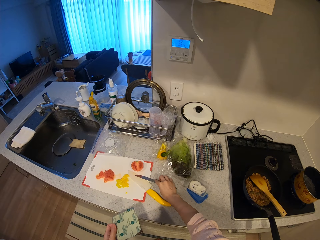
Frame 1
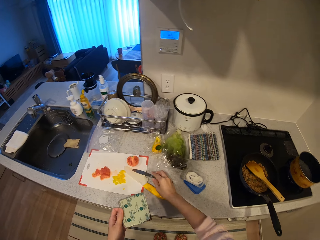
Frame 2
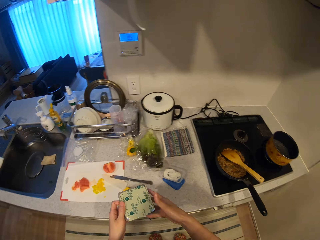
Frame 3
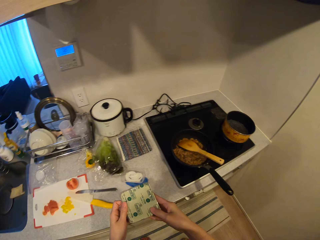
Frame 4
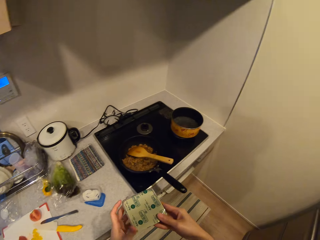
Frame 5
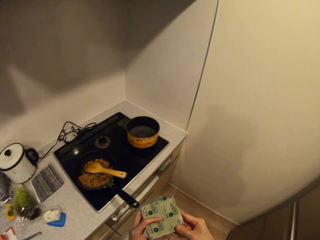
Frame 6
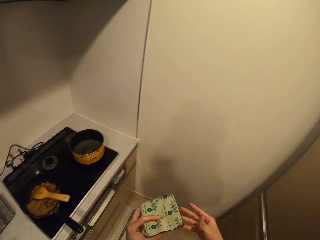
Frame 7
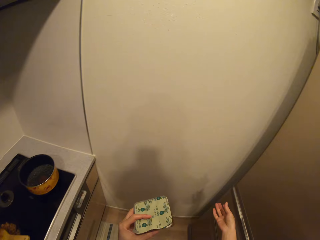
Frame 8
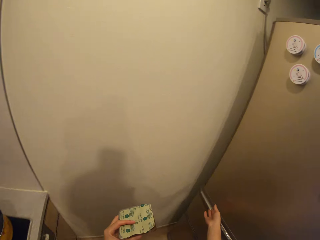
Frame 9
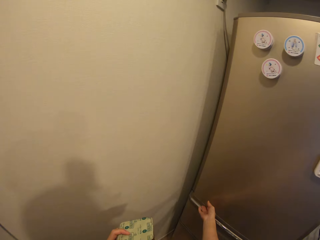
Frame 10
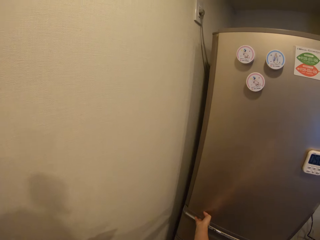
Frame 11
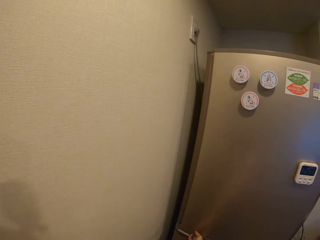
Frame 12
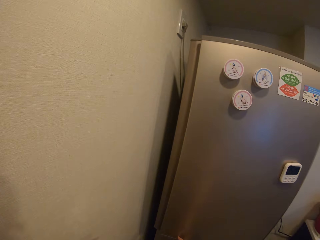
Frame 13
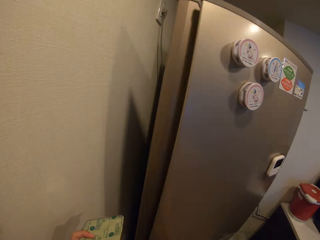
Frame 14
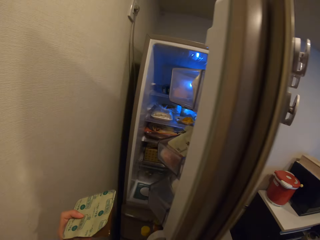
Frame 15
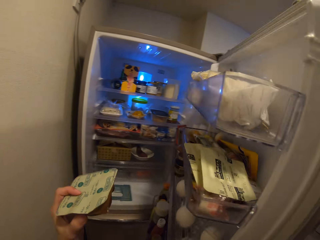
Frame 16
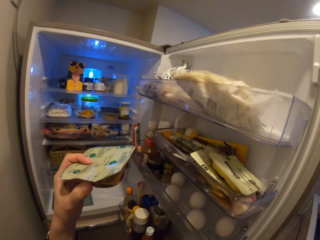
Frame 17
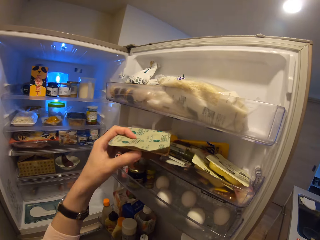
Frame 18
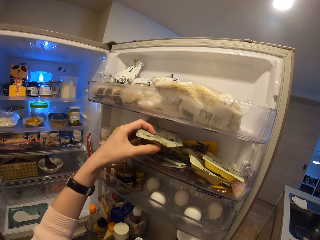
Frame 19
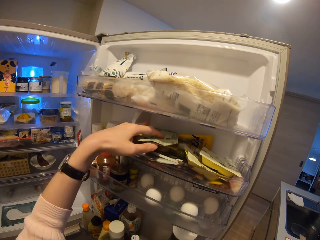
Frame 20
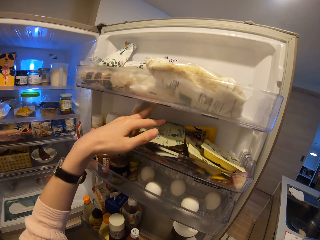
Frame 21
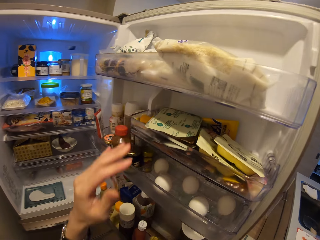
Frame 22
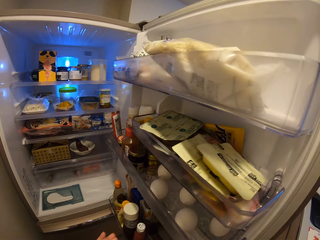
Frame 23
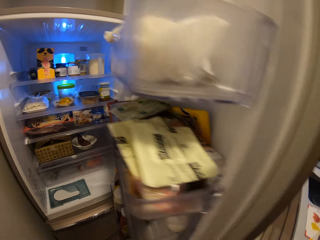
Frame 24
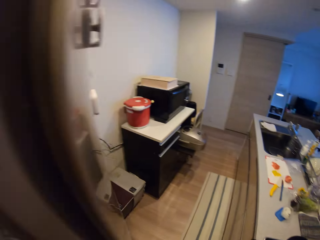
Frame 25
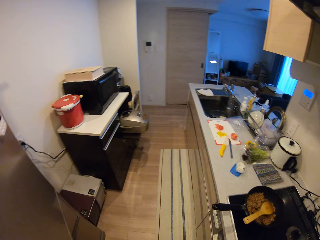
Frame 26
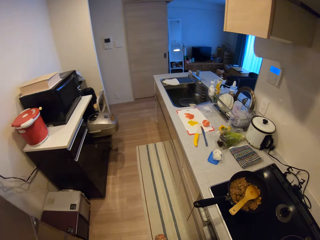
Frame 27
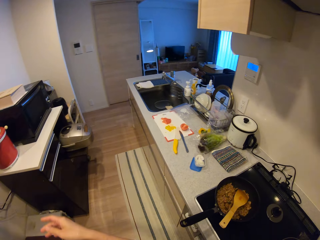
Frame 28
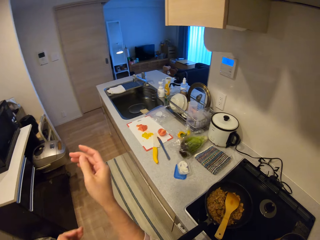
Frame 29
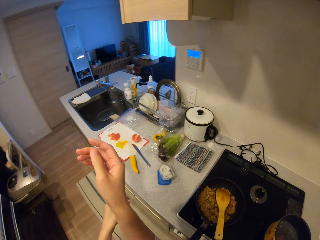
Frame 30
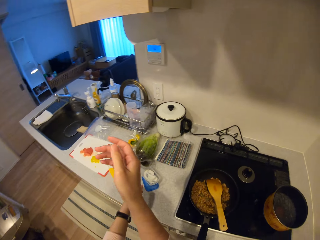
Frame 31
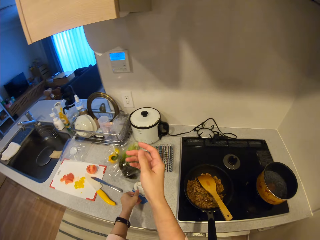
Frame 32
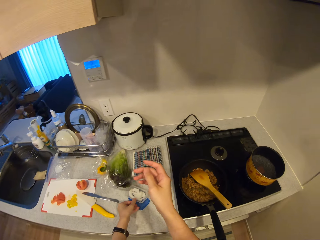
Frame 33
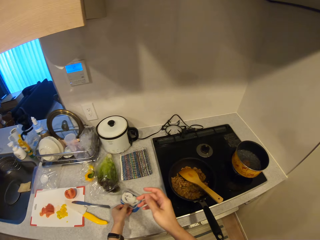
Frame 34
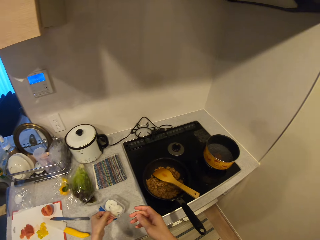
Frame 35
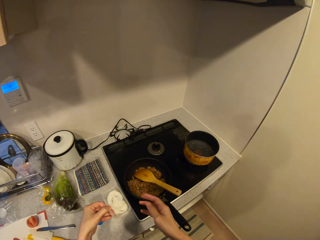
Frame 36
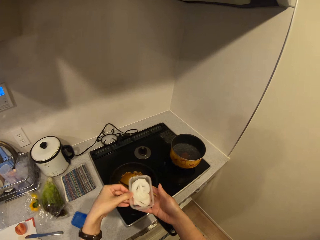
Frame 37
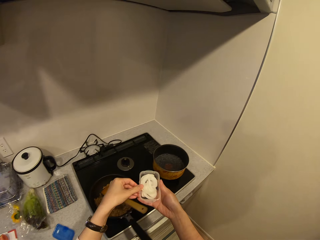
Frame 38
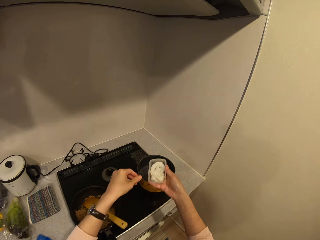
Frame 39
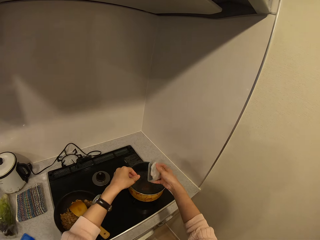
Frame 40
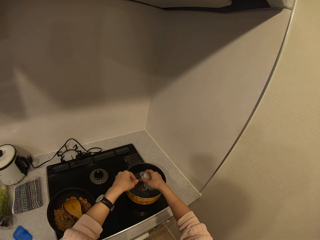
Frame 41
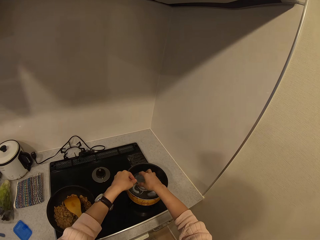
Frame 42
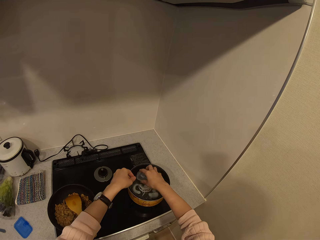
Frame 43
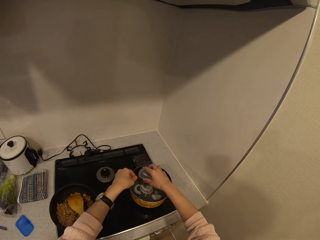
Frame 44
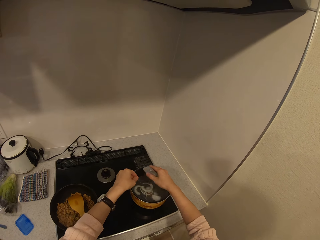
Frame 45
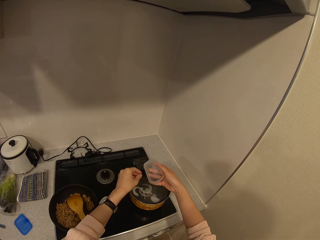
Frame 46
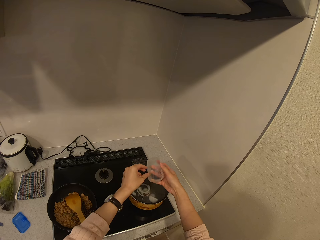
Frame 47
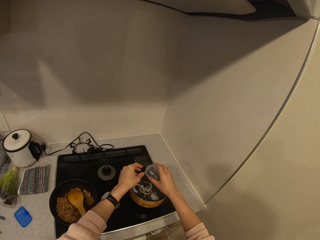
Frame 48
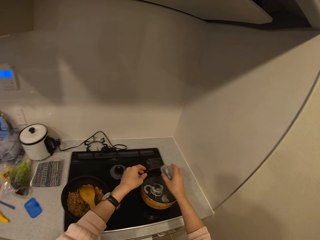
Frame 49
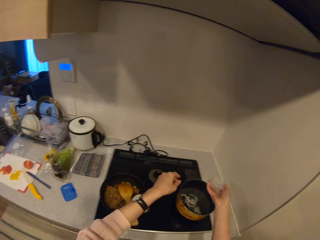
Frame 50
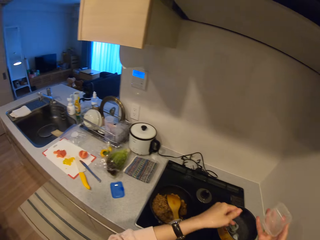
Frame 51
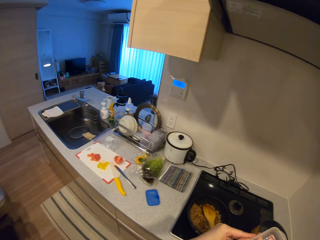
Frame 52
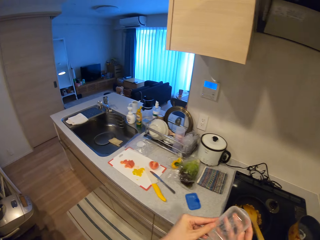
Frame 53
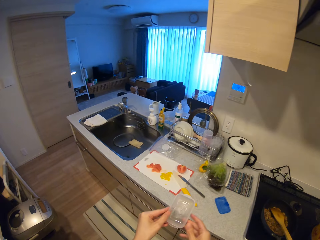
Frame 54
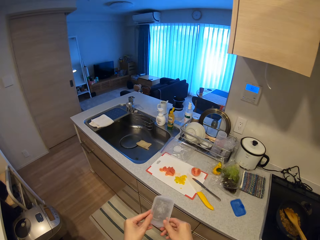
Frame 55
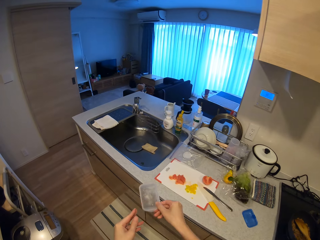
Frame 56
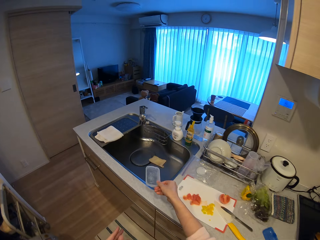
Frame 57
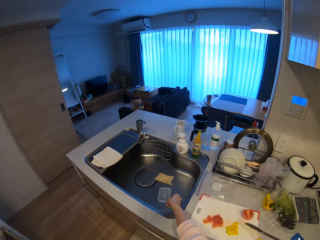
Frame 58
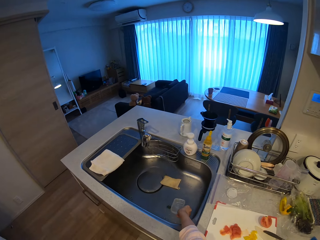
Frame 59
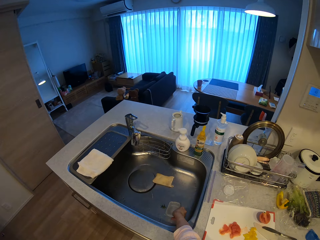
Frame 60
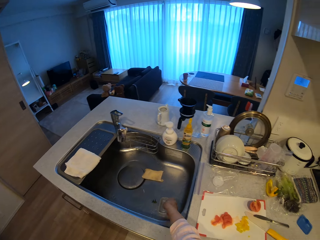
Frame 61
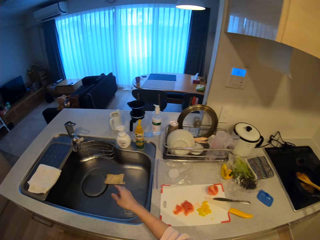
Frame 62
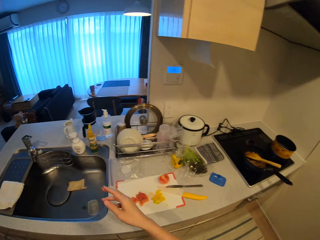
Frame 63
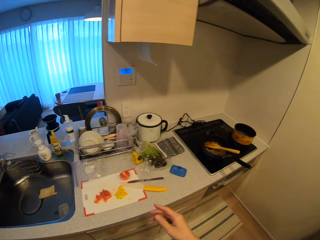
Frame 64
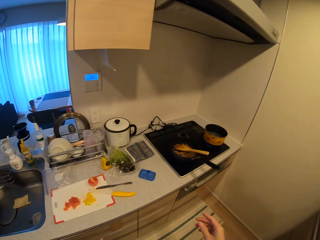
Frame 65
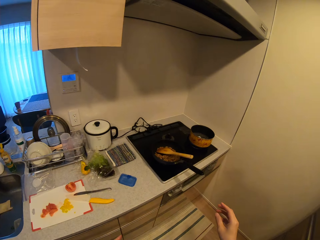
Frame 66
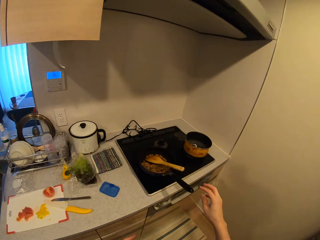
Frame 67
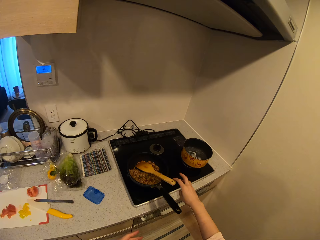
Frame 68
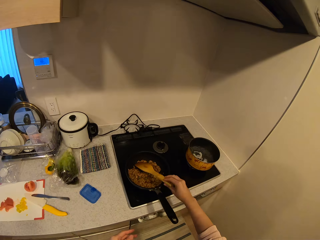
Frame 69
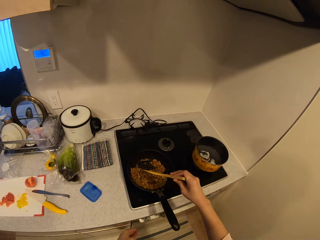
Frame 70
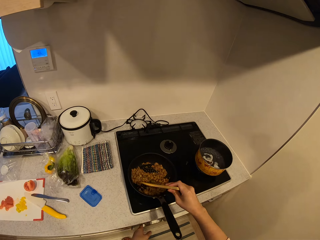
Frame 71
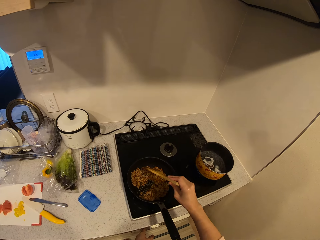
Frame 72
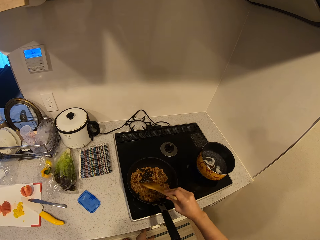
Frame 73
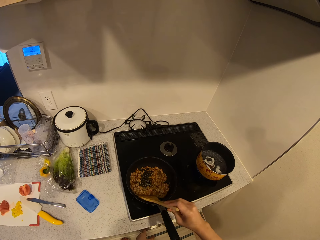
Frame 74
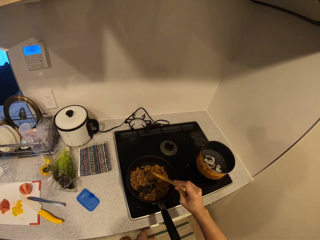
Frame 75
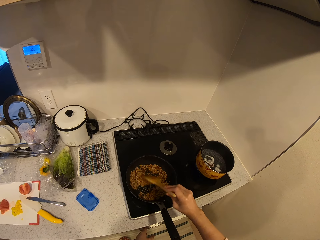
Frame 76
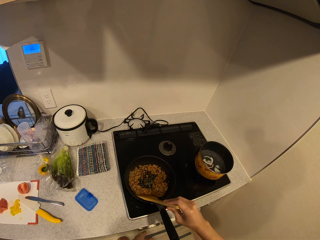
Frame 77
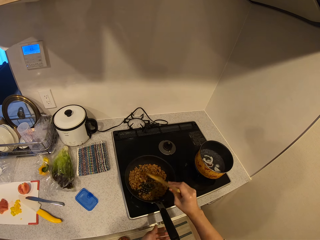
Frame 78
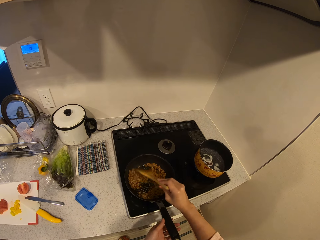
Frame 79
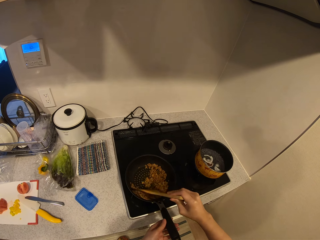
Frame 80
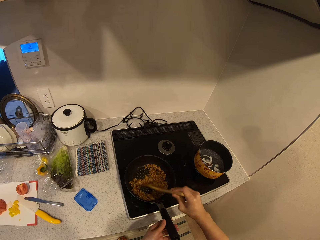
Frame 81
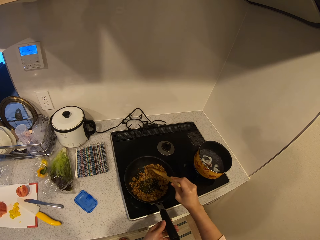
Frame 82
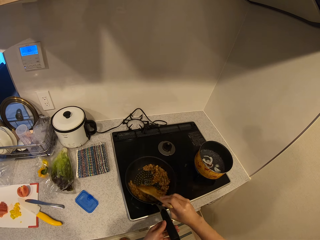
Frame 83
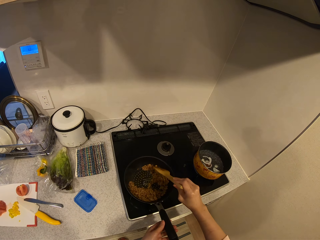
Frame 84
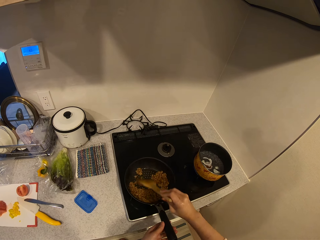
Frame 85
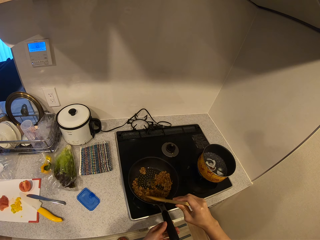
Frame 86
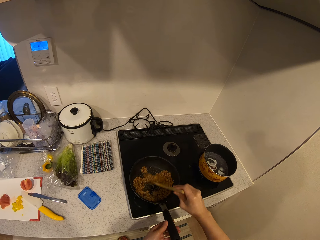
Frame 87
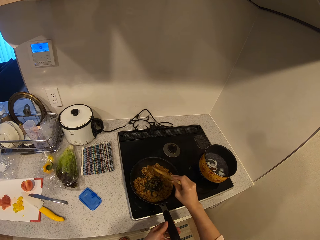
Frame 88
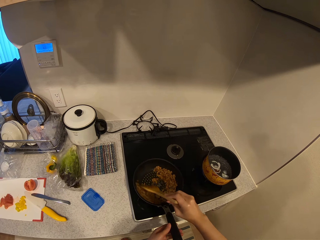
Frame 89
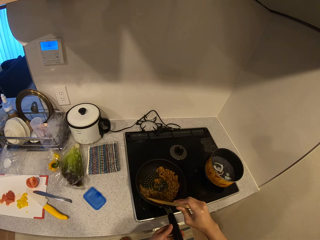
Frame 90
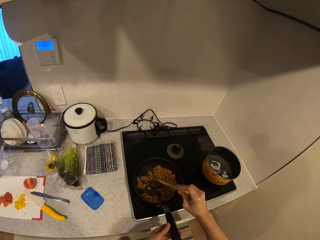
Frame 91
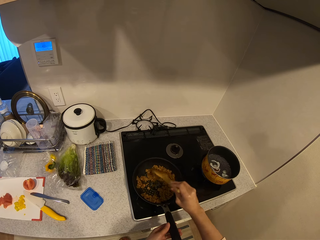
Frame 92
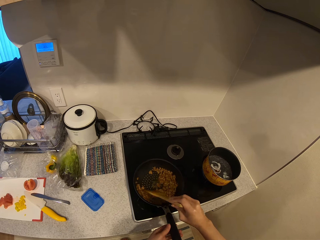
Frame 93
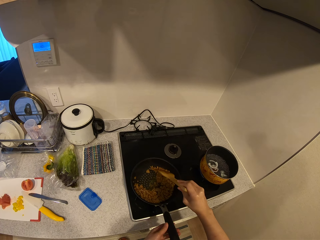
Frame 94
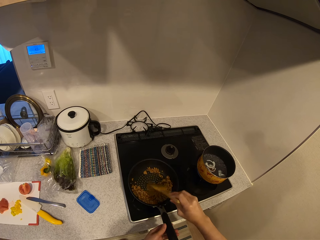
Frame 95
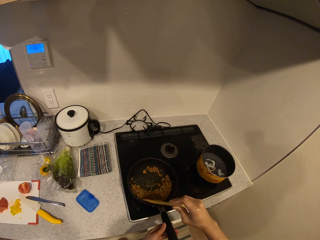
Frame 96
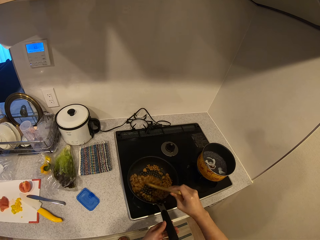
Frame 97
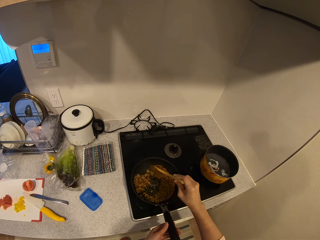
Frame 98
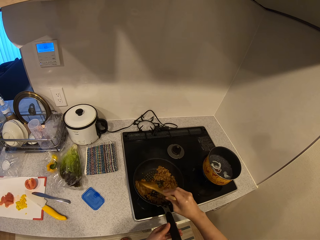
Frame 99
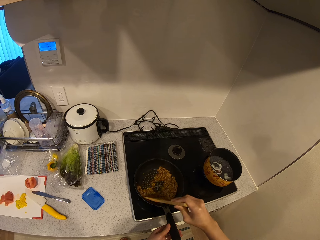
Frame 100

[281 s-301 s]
The camera wearer puts the knife on the chopping board on the kitchen slab. She walks on the floor. She opens the refrigerator. She puts brown cheese in the refrigerator. She closes the refrigerator. She turns towards the kitchen counter. She picks up a container with sliced onions from the kitchen slab. She passes the container with onions. She pours the onions into a pot on the cooker. She walks towards a kitchen sink. She passes the container to her left hand briefly. She puts the container in the kitchen sink. She walks towards the fry pan. She holds a wooden spatula in the cooking pan using the right hand. She stirs the meal in the cooking pan using the wooden spatula.

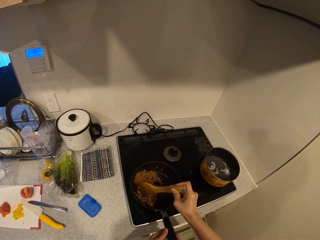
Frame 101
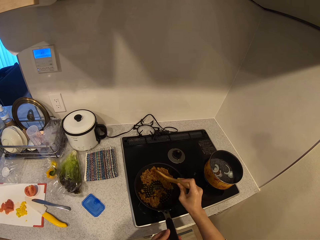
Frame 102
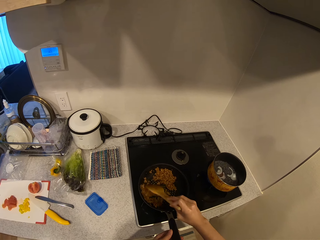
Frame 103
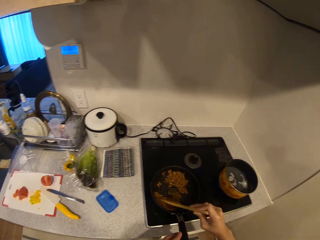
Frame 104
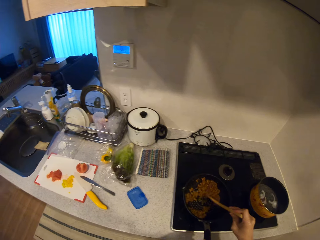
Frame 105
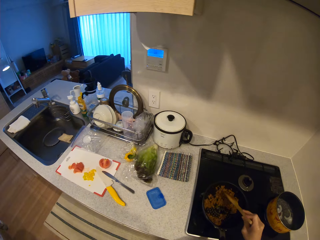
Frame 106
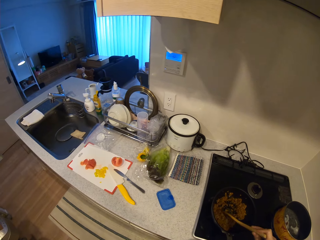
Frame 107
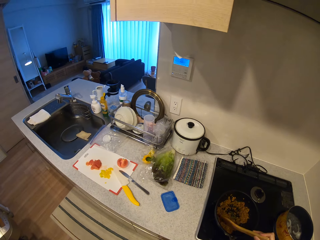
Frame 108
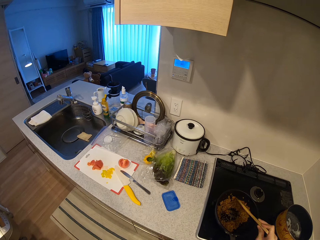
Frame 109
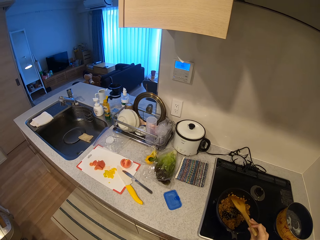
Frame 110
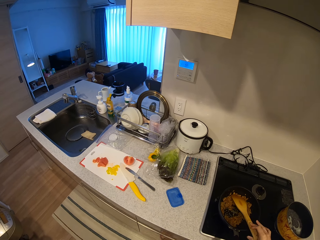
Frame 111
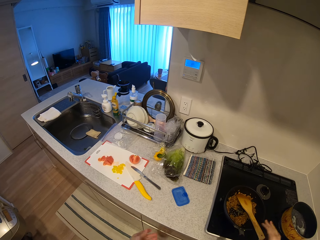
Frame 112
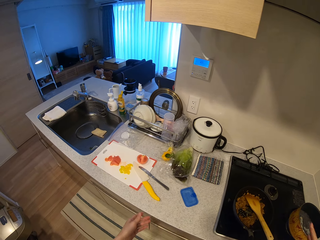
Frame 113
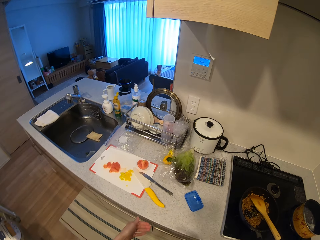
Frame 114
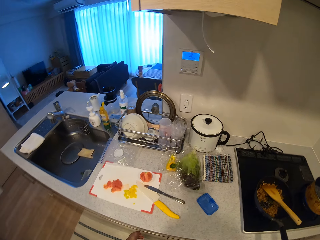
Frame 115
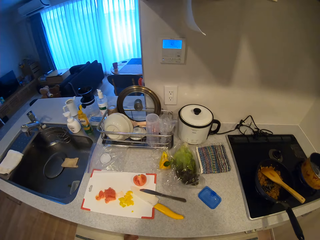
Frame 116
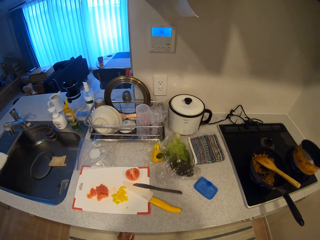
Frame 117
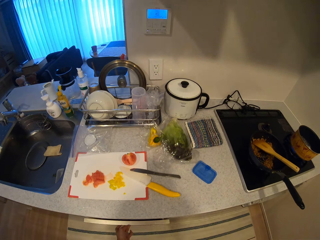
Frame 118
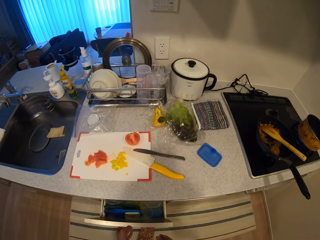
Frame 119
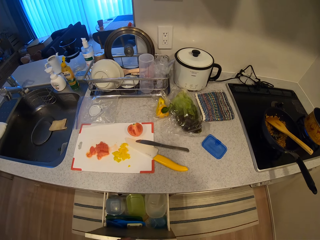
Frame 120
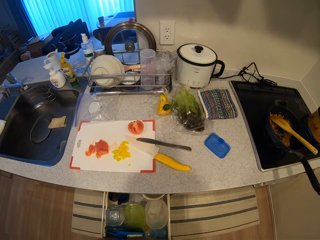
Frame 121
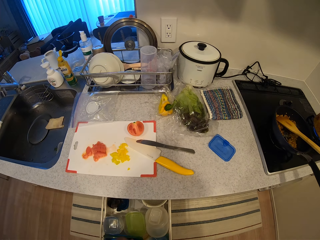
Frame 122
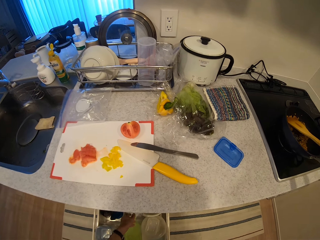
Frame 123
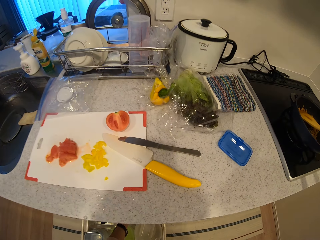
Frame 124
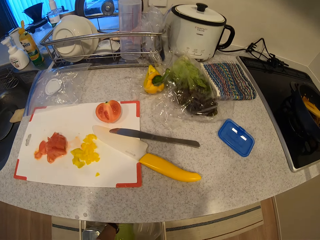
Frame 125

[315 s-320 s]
The camera wearer looks around the kitchen counter. They release the wooden spatula in the cooking pan. They bend towards a counter and open the counter drawer.
